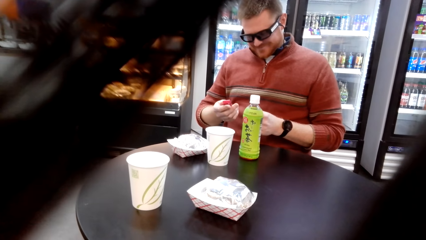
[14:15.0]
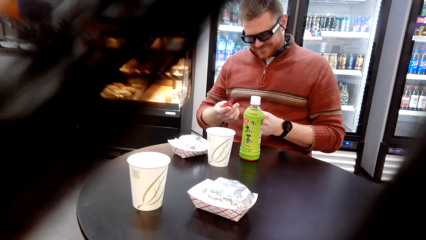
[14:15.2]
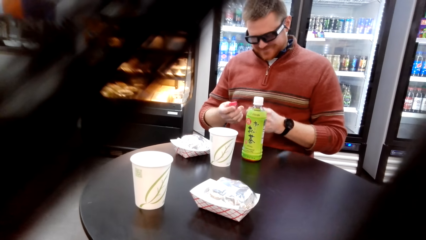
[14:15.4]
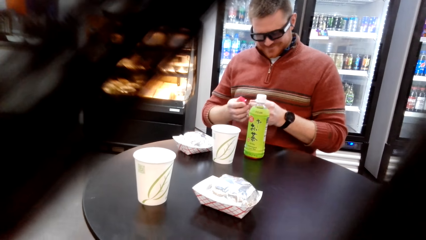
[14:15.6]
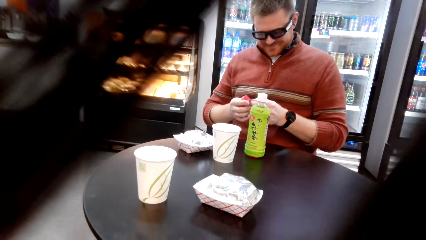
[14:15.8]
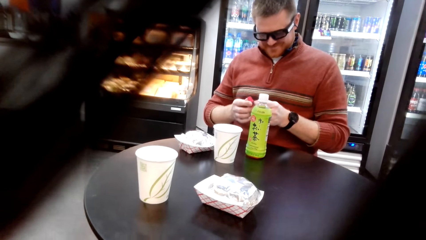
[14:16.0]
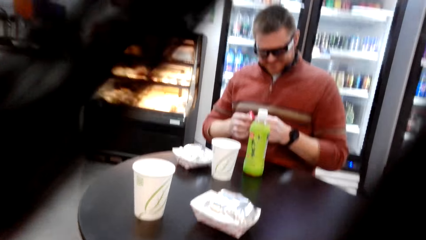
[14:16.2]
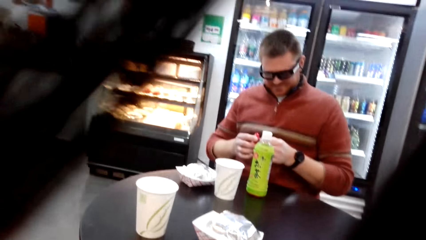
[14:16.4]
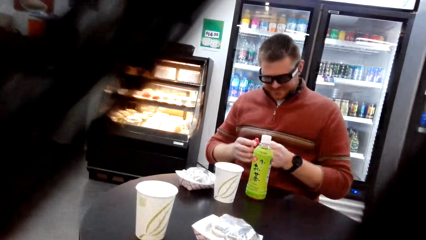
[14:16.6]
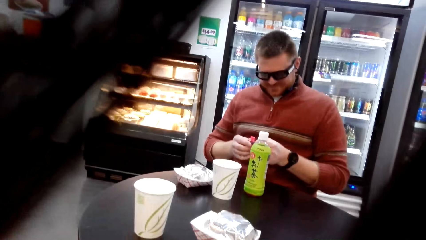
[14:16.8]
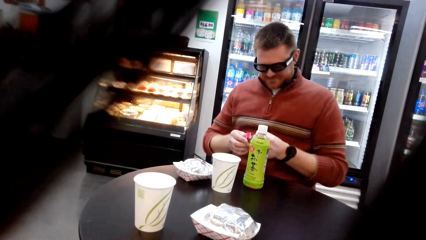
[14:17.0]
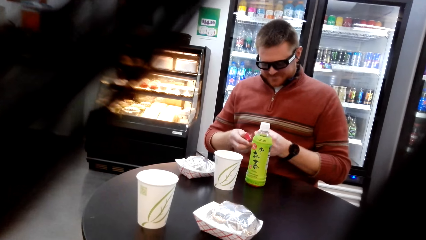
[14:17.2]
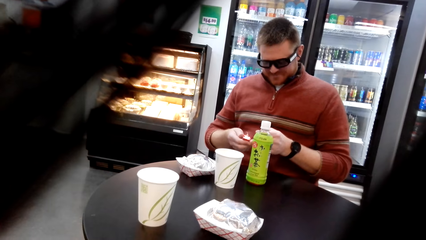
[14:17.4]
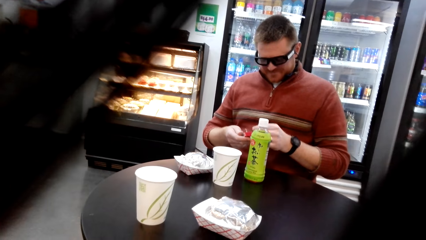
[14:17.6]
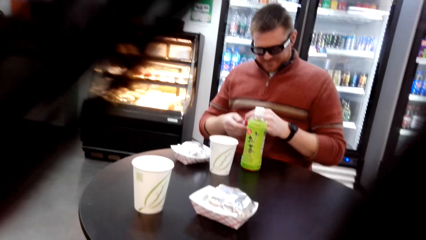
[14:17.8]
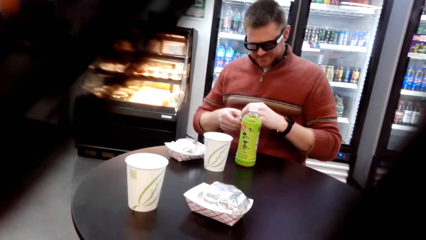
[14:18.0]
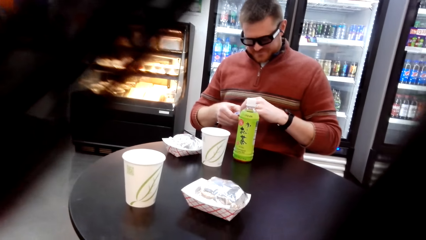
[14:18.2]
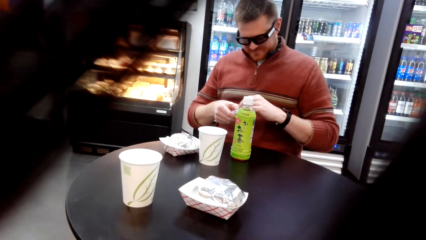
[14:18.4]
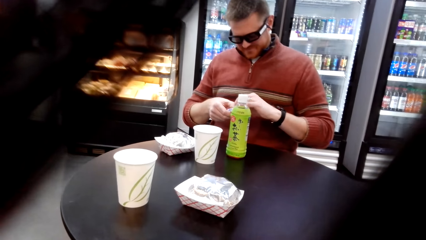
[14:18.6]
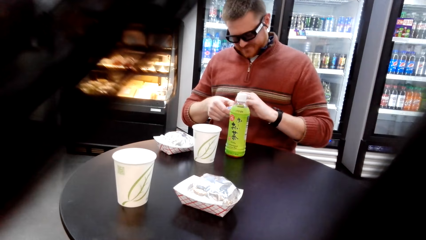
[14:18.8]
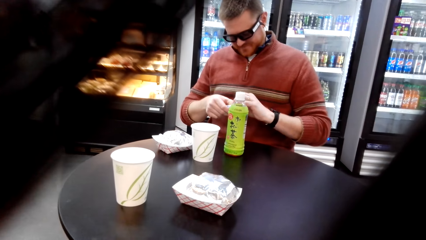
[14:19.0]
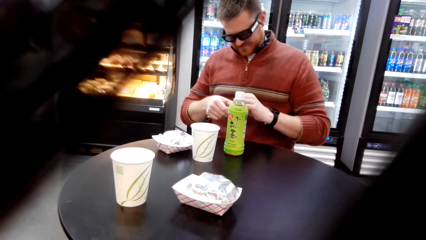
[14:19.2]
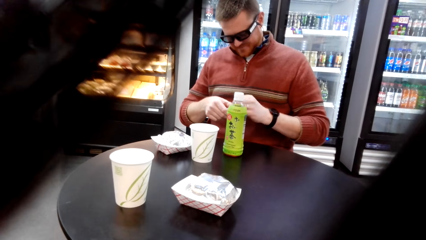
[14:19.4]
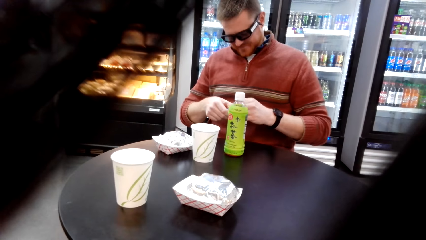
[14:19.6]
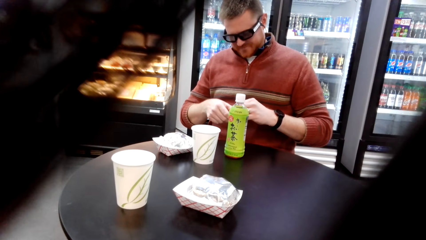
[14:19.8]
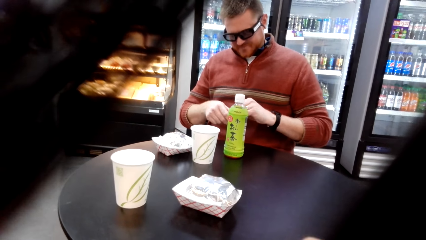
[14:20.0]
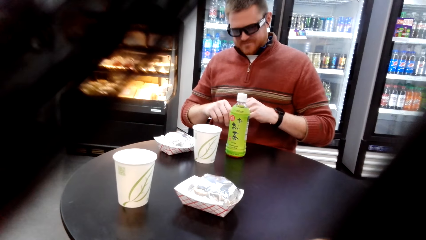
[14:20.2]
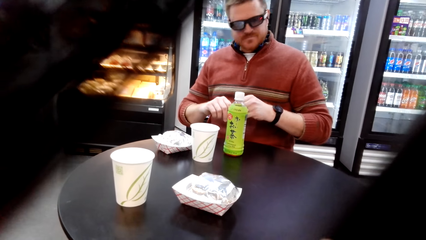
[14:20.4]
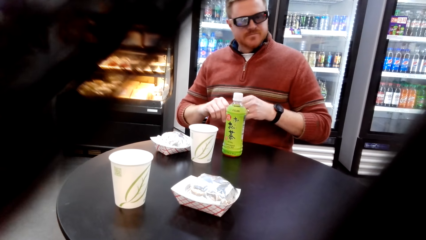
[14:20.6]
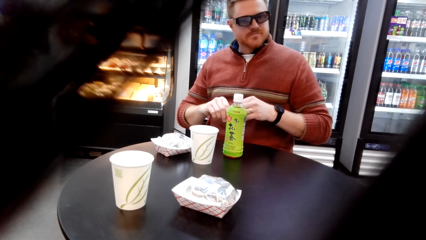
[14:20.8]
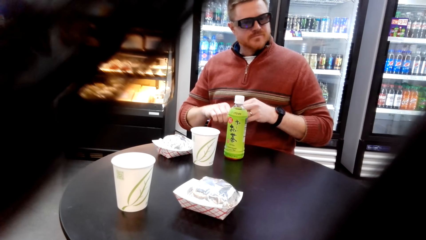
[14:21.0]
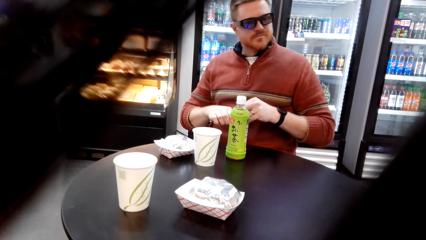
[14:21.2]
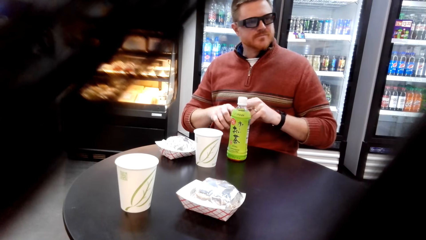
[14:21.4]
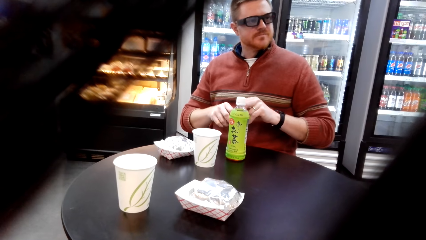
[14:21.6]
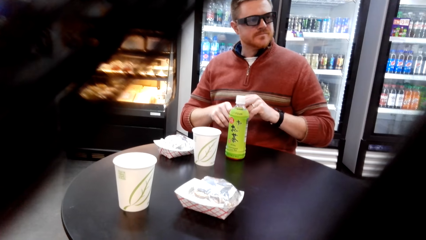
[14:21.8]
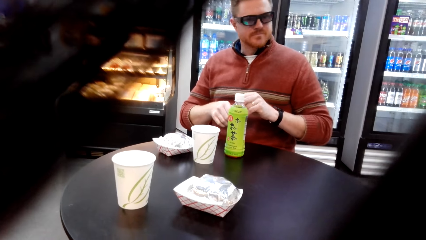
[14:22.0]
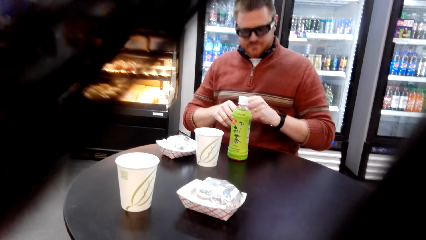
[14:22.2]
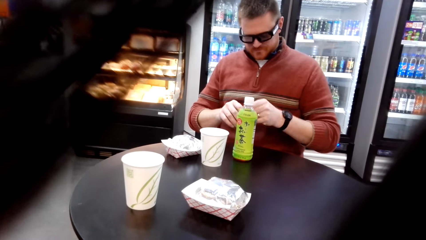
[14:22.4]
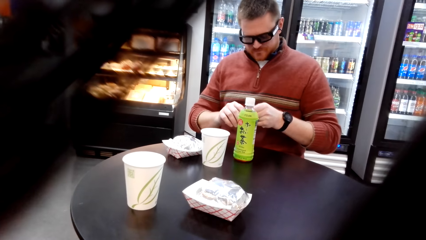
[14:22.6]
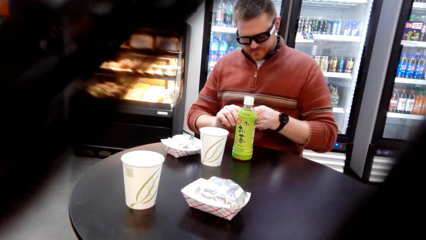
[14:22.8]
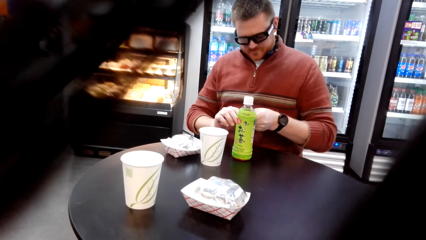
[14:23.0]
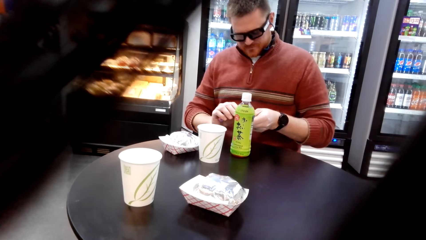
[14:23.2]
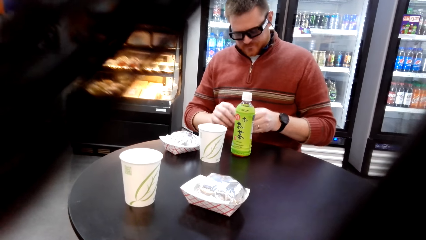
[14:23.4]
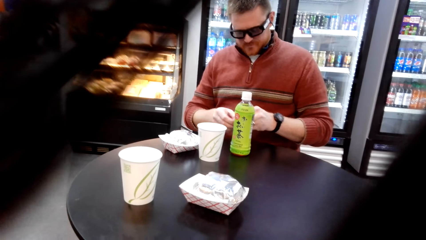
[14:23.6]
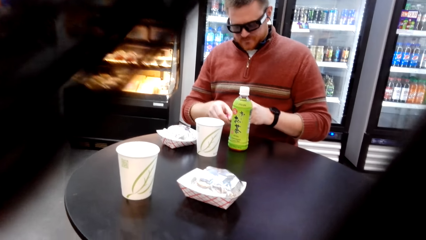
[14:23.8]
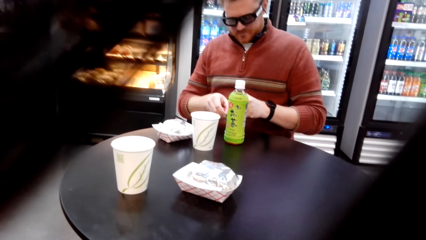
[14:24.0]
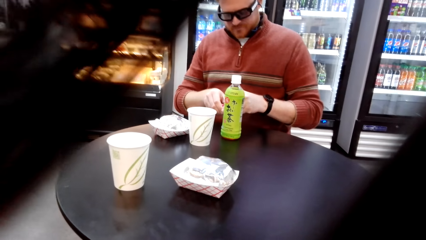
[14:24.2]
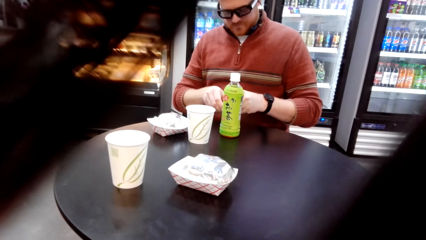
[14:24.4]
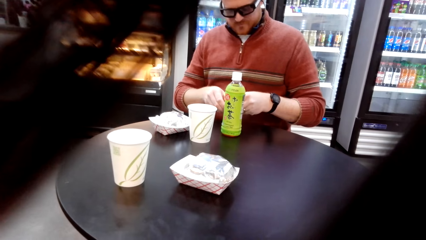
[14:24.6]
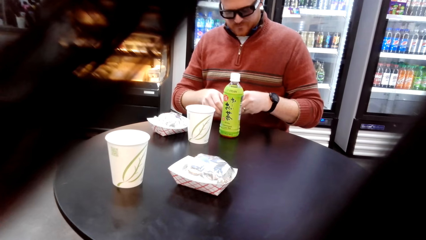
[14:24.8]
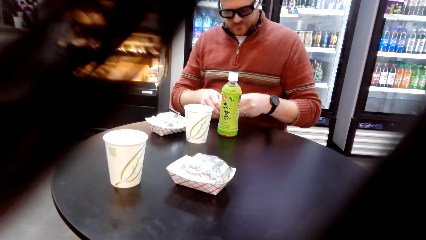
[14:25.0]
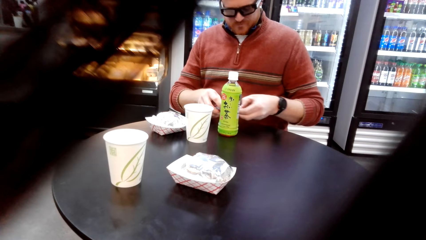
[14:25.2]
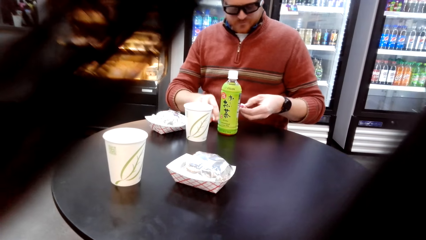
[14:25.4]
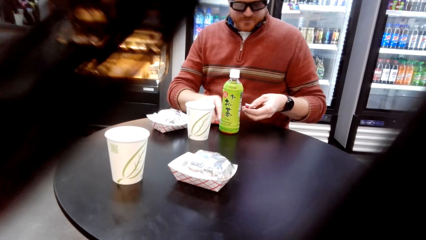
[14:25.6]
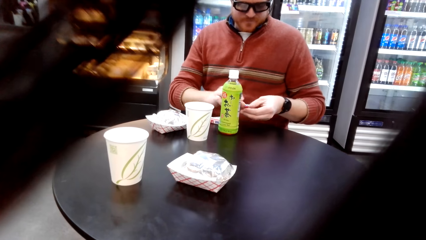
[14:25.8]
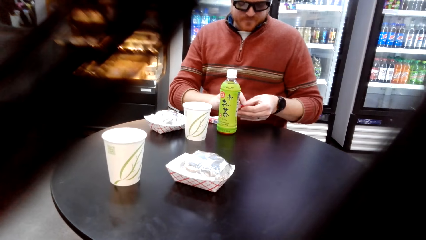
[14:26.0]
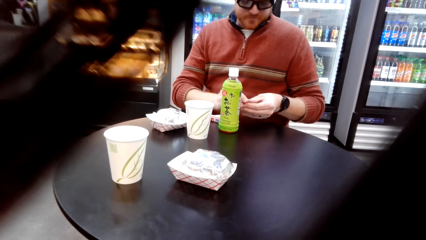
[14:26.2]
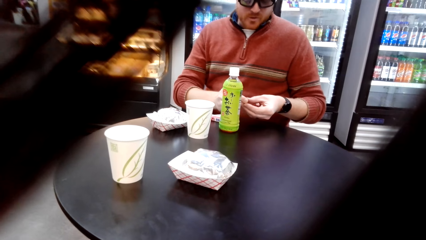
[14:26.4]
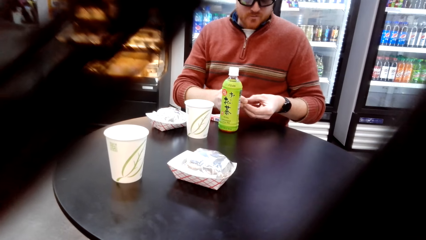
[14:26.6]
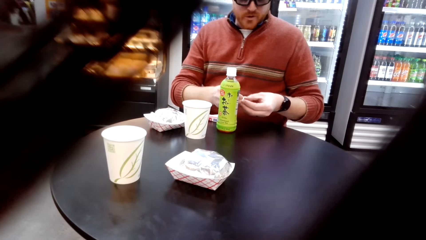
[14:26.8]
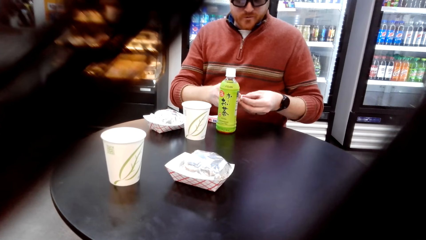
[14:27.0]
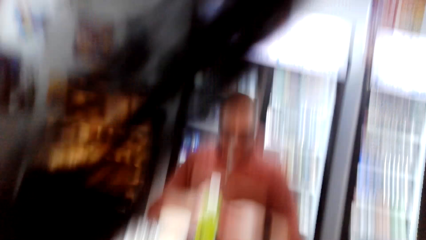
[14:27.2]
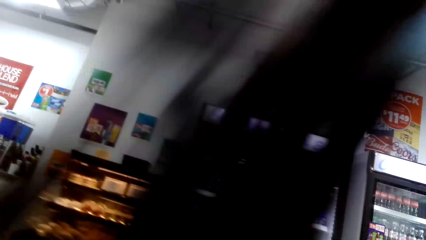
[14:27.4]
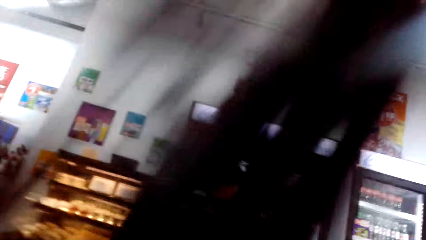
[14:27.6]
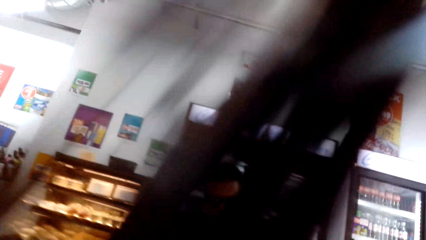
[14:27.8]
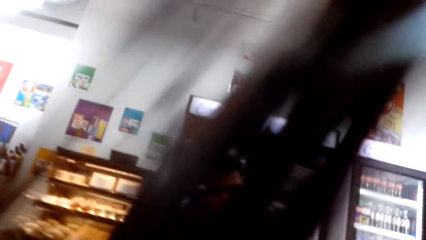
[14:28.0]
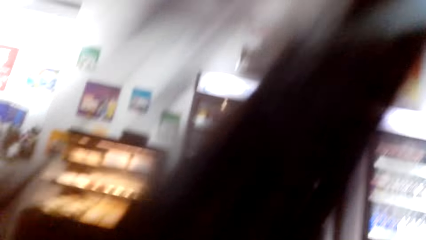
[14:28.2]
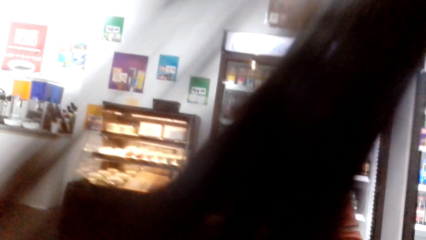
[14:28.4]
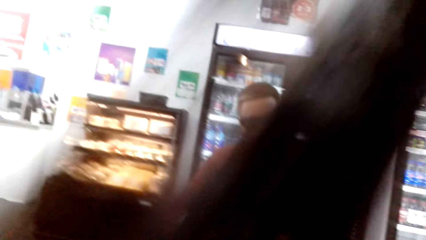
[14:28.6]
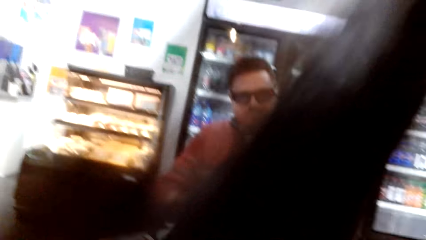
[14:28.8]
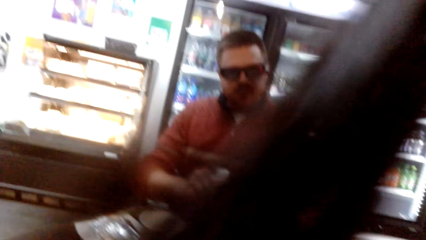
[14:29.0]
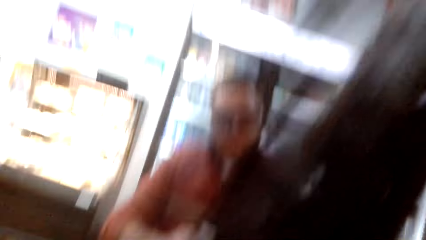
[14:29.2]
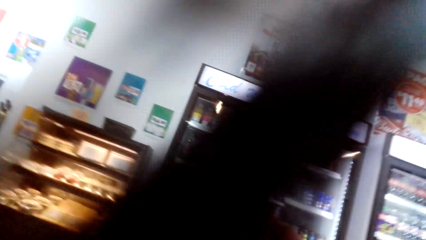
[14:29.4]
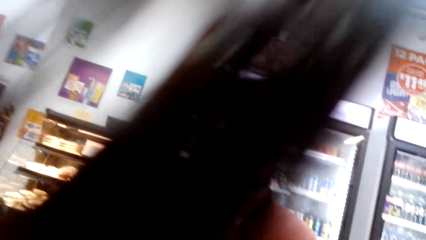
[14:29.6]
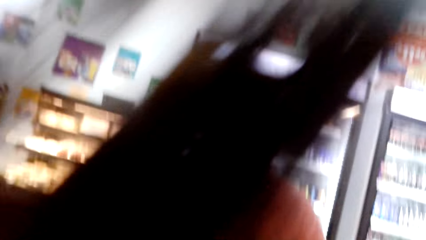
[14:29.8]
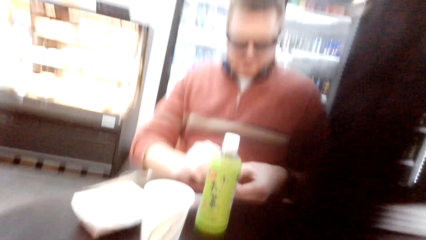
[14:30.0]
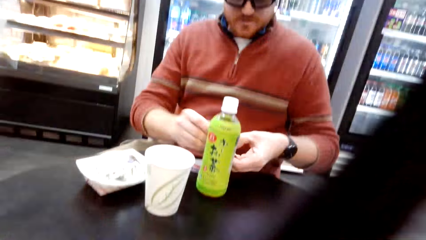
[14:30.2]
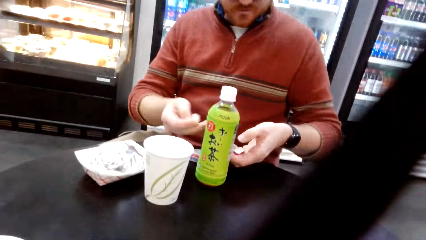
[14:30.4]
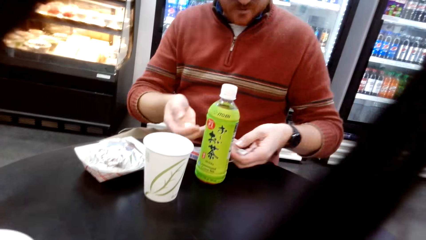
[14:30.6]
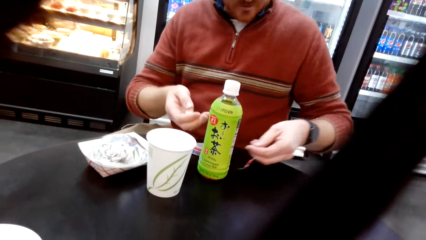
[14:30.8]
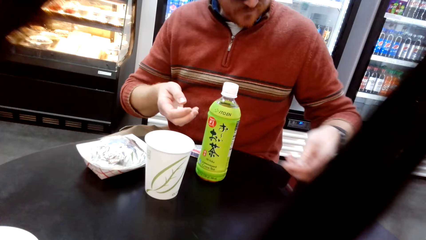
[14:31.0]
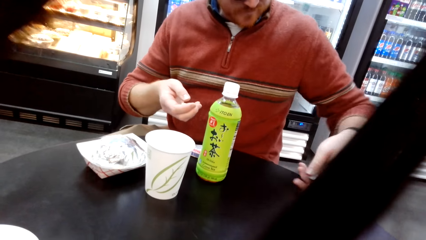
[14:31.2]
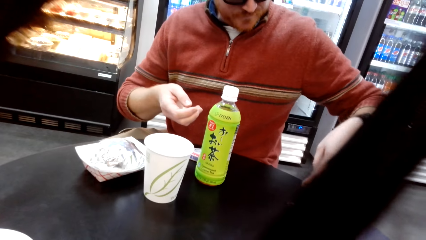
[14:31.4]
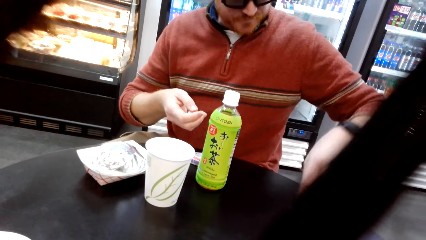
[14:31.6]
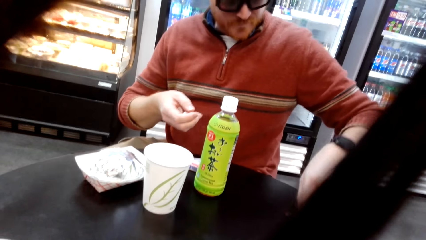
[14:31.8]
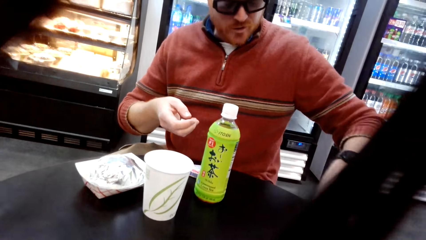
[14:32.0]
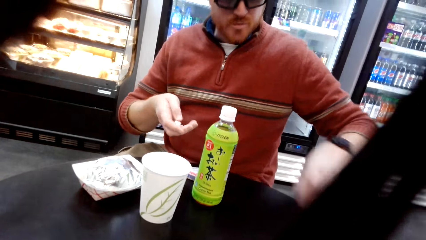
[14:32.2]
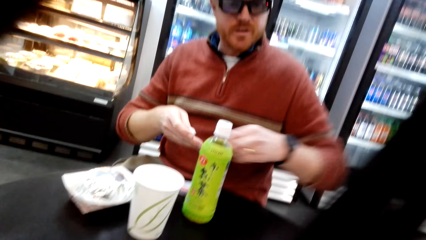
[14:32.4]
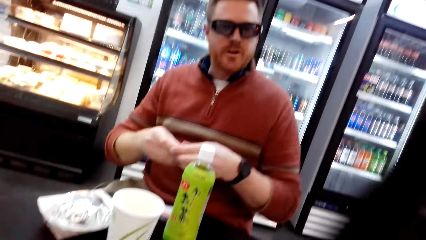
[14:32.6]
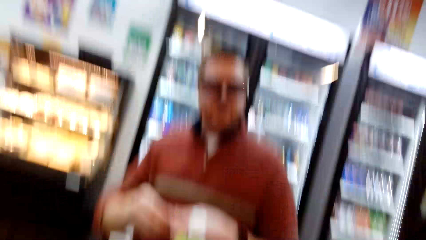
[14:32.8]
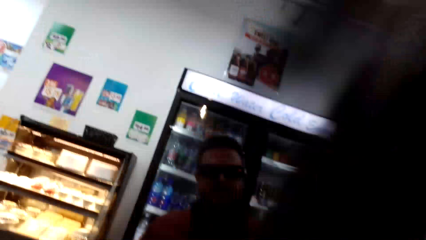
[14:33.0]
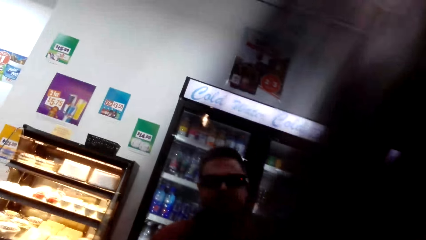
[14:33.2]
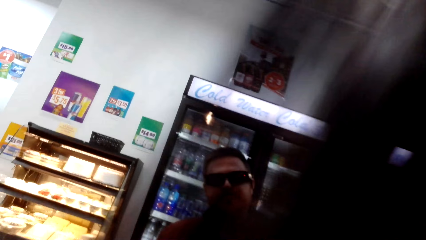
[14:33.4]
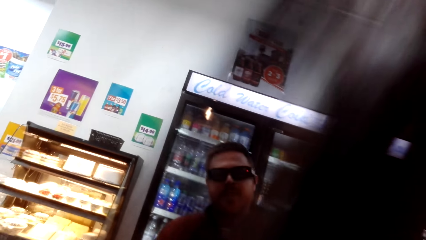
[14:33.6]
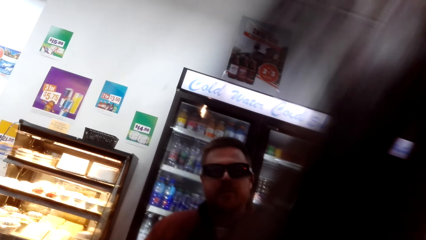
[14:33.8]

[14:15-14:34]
A person unwraps a chocolate pack. The camera wearer converses with the person.
